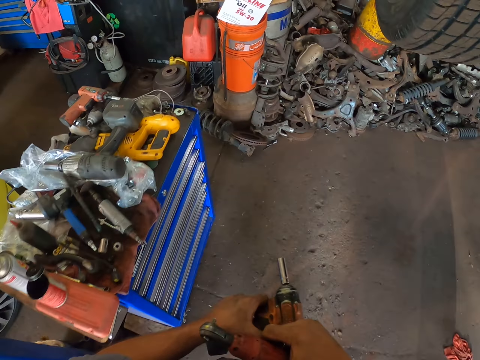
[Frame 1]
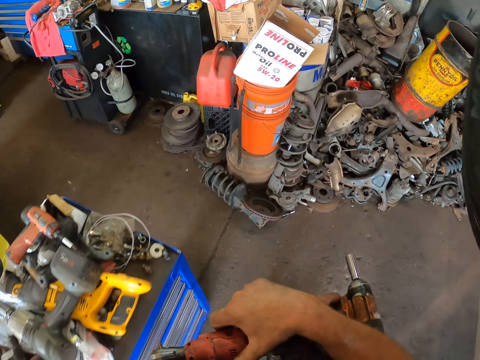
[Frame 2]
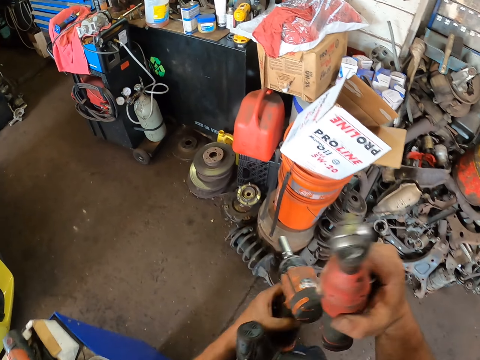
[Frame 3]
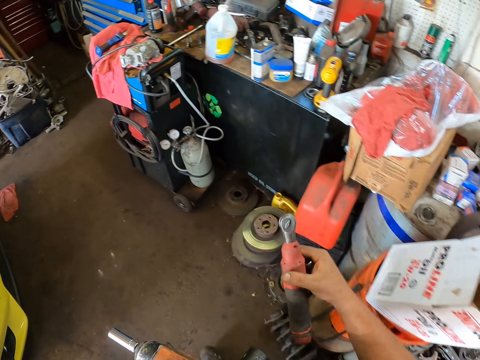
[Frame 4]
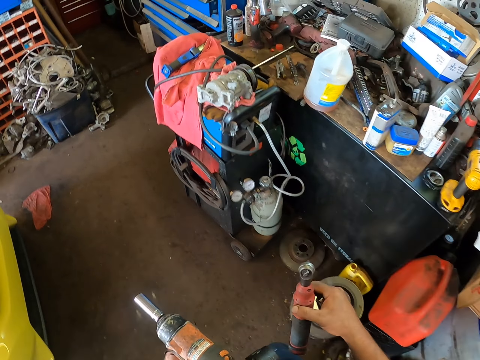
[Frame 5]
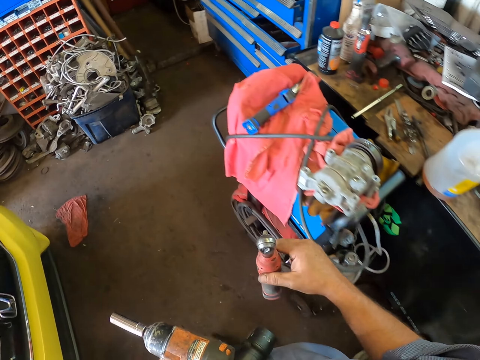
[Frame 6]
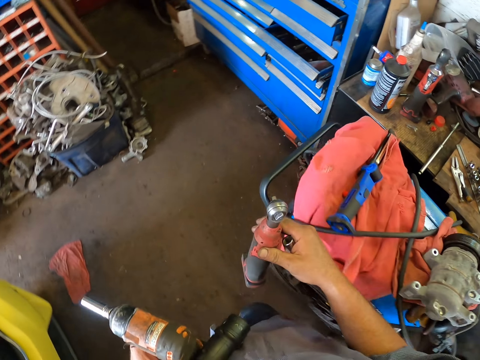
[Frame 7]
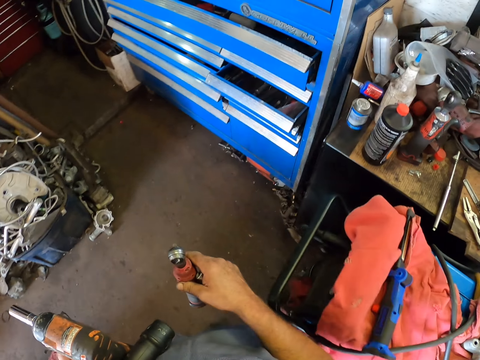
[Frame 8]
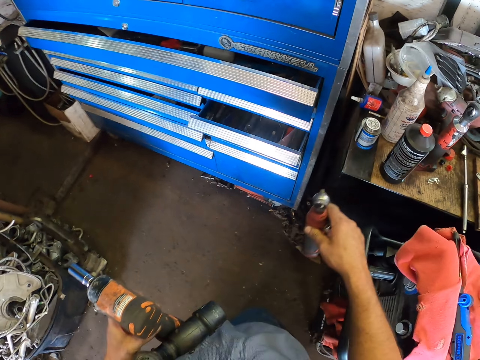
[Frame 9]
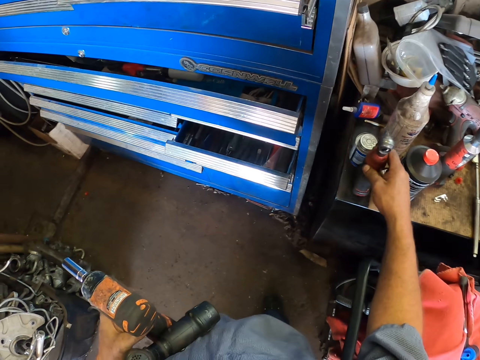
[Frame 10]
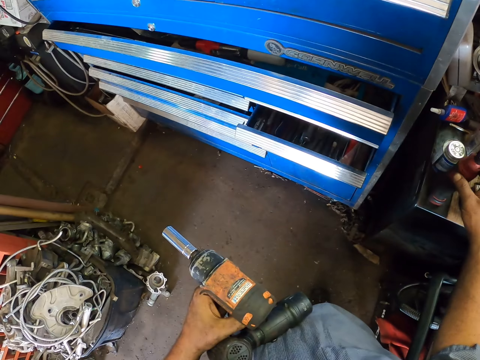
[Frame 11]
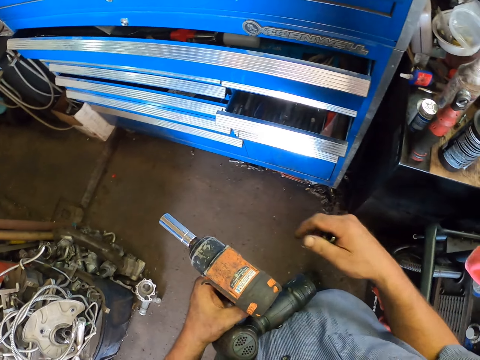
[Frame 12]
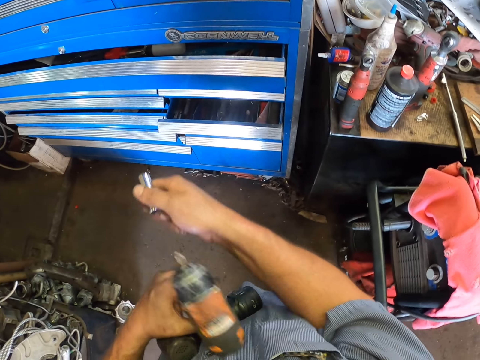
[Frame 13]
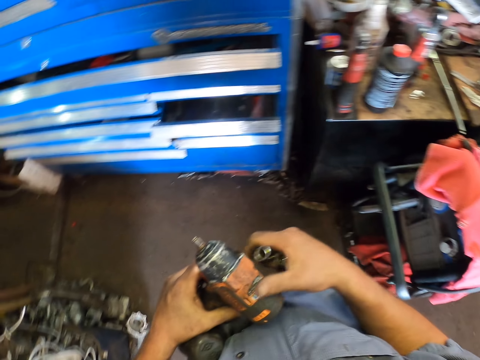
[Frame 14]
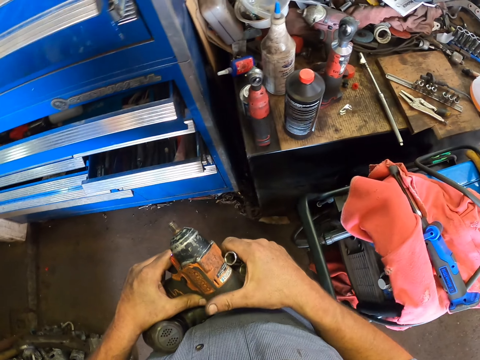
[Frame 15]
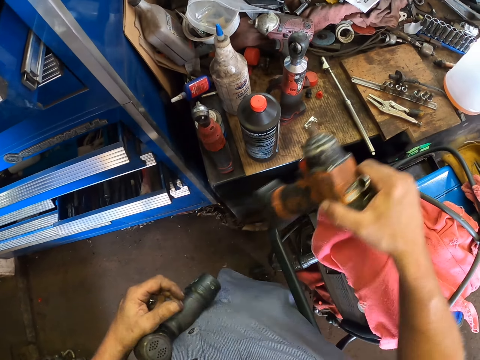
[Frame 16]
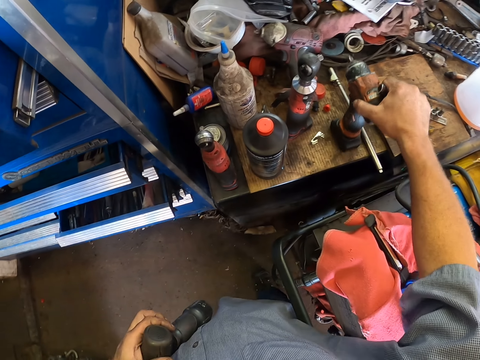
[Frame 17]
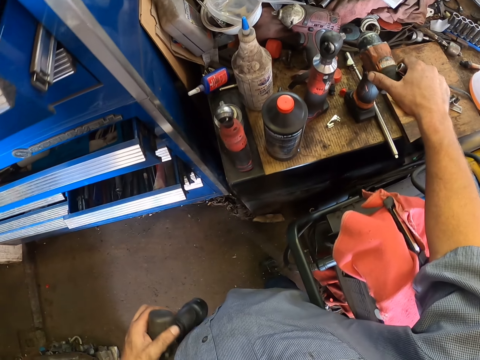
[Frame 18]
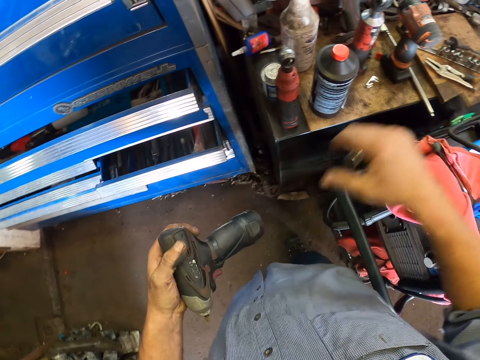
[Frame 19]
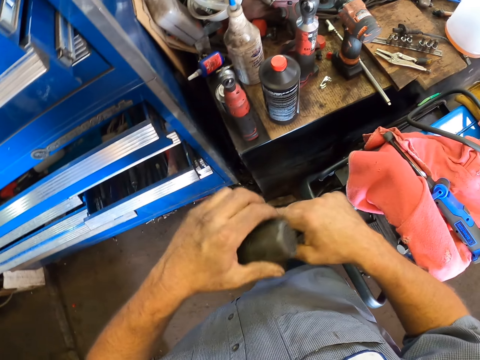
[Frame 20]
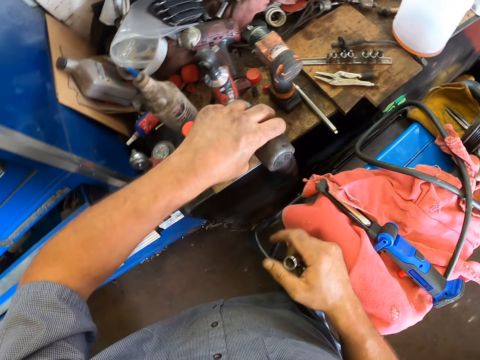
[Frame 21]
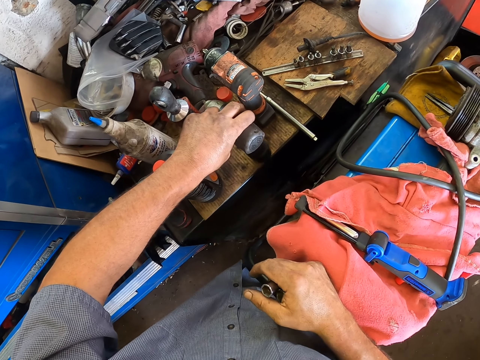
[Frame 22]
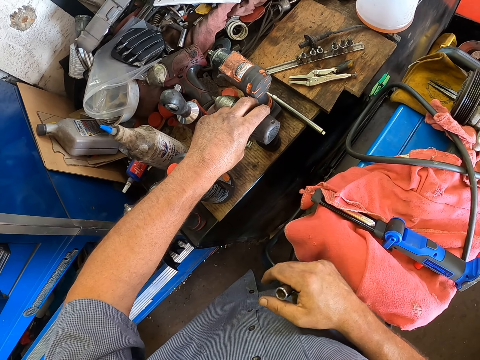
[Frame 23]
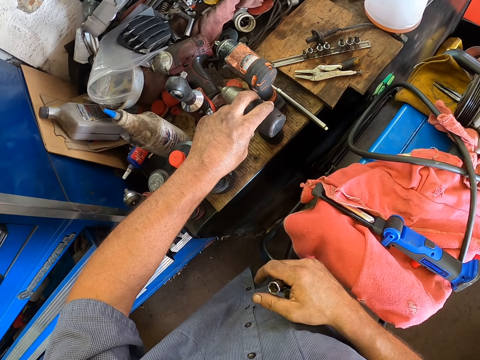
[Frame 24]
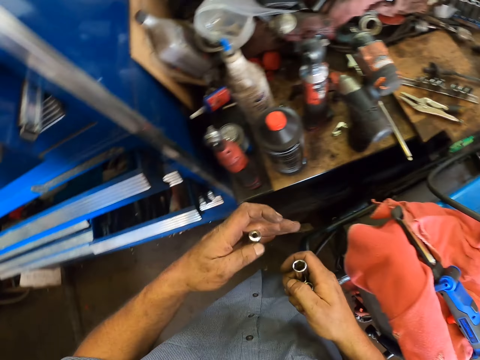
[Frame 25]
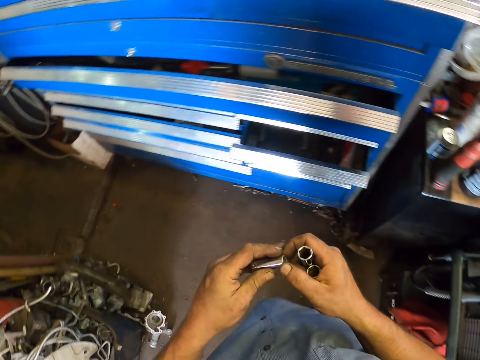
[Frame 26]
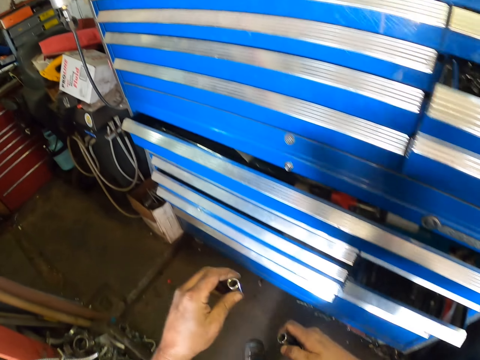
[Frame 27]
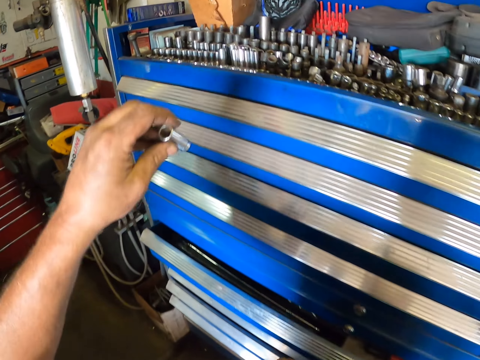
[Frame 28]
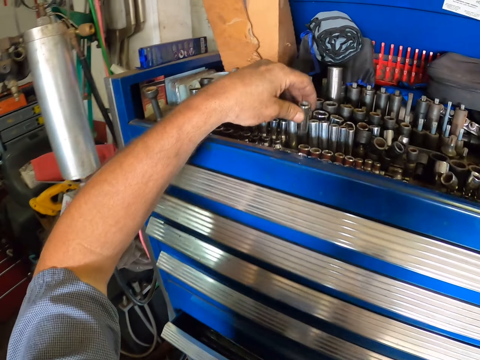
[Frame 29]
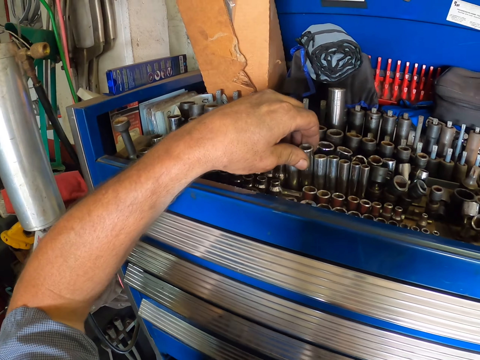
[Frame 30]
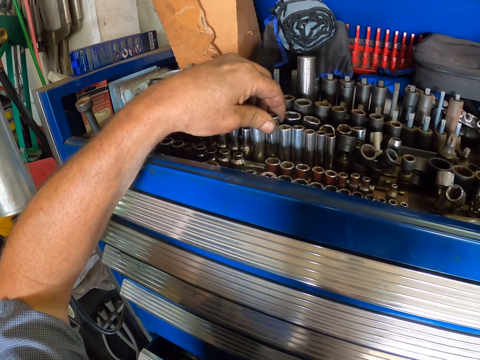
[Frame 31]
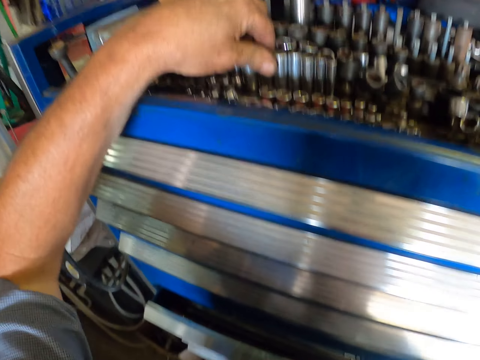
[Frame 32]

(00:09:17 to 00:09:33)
The camera wearer puts the spanner down on the table. They pull the chunk. They put the automatic screwdriver down on the table. They put another automatic screwdriver down on the table. They hold a chunk. They put bolts on something.

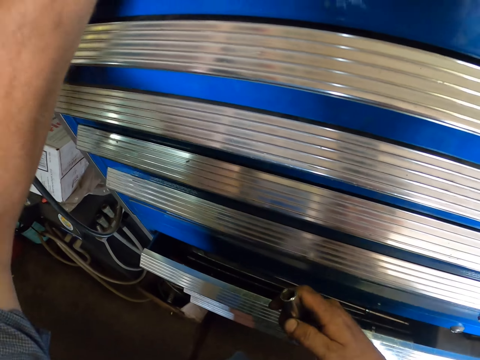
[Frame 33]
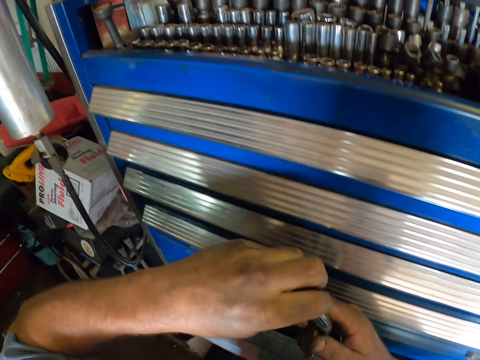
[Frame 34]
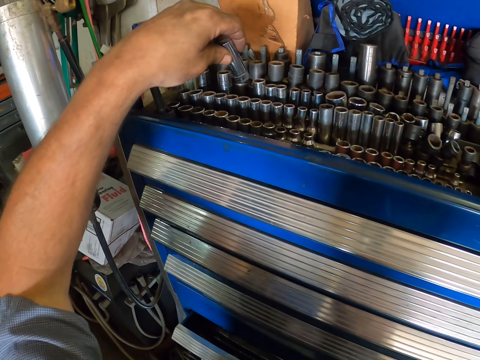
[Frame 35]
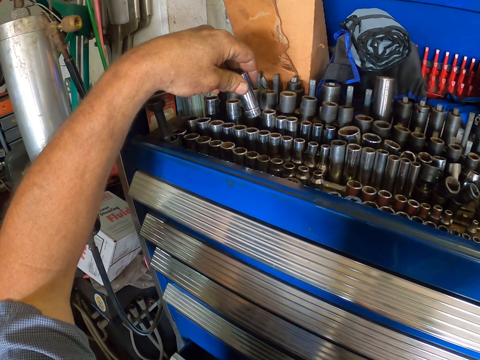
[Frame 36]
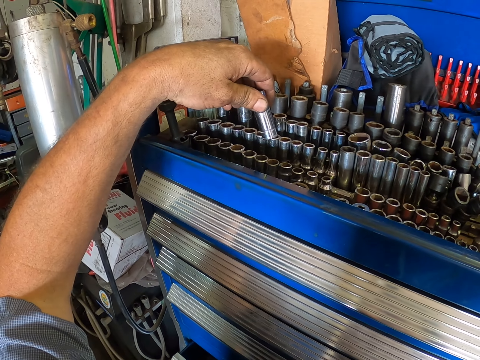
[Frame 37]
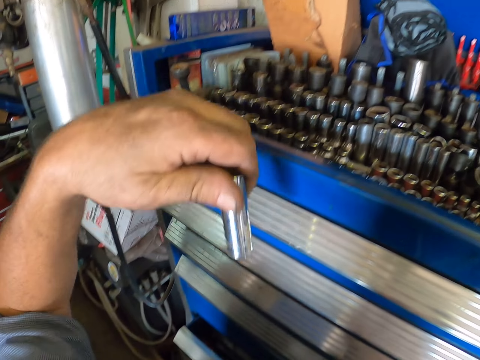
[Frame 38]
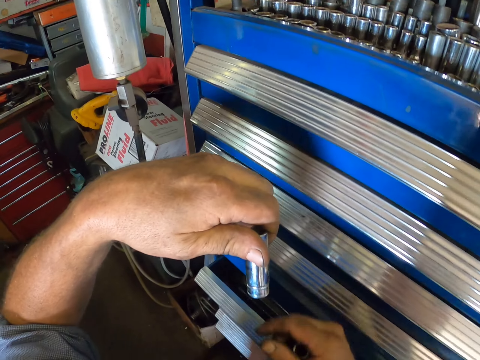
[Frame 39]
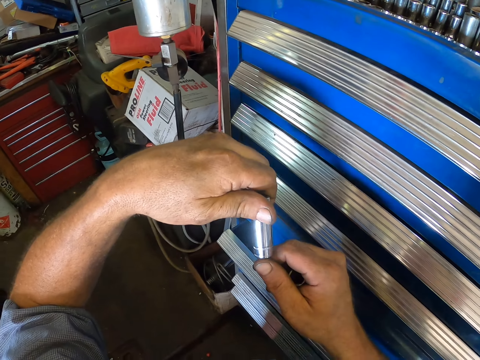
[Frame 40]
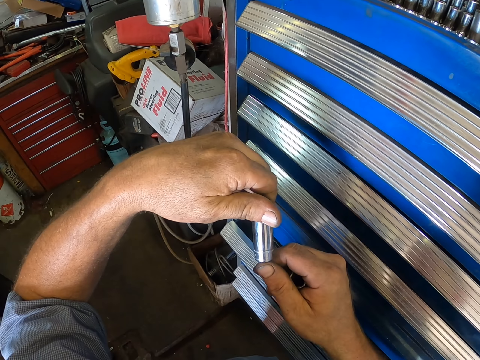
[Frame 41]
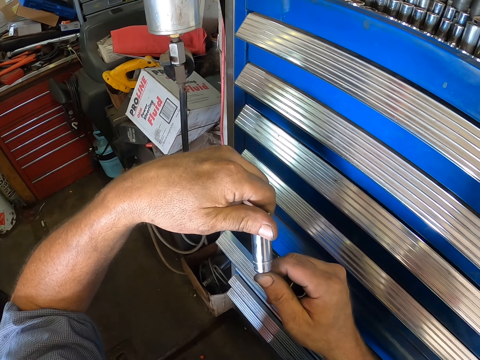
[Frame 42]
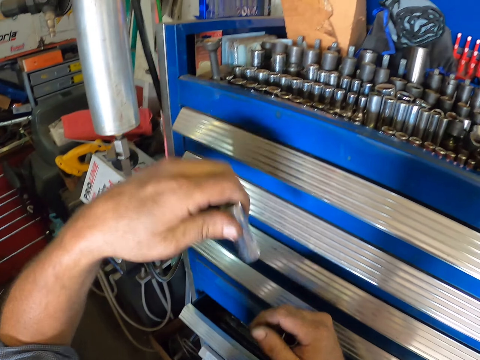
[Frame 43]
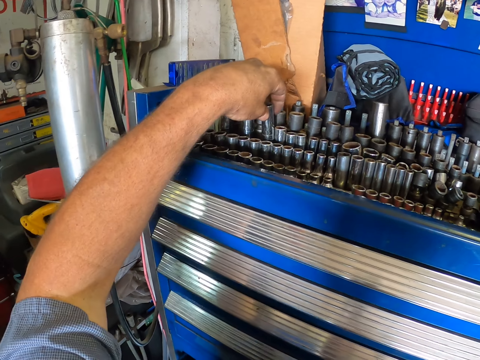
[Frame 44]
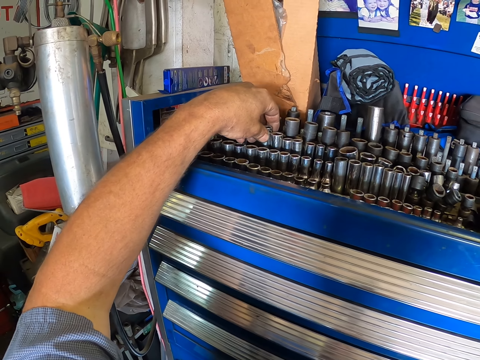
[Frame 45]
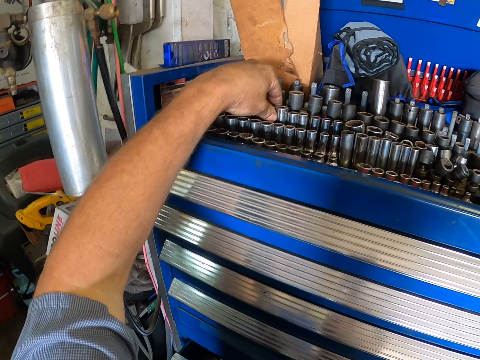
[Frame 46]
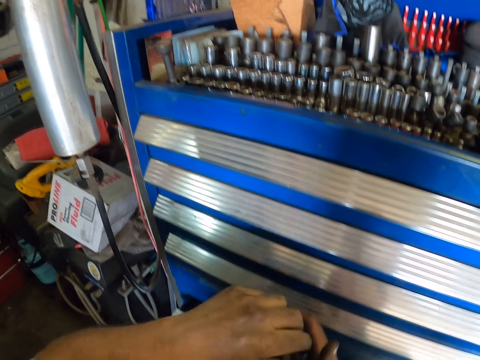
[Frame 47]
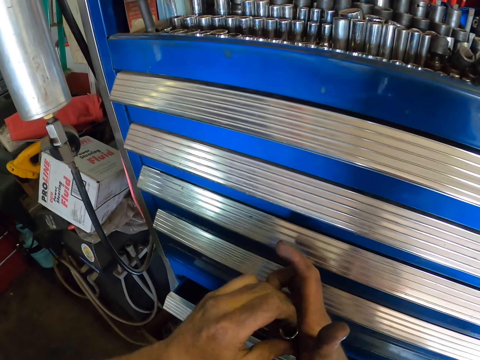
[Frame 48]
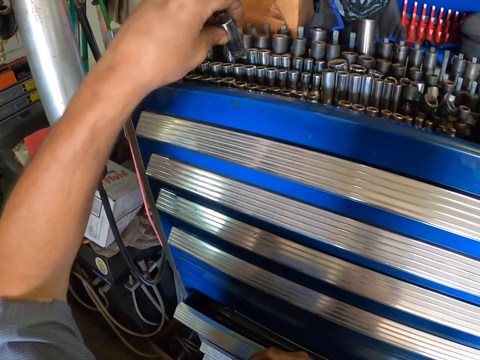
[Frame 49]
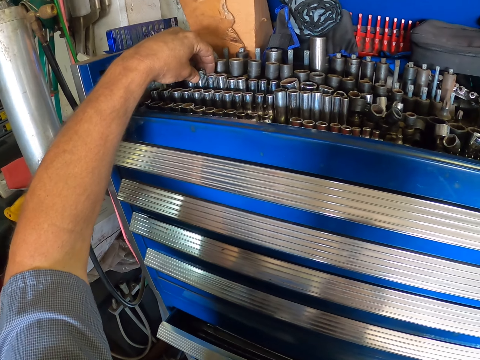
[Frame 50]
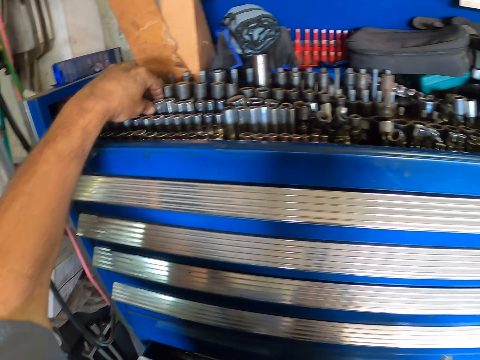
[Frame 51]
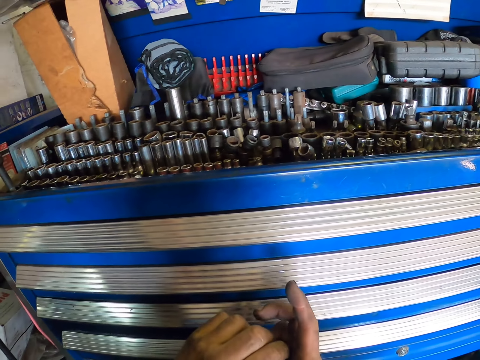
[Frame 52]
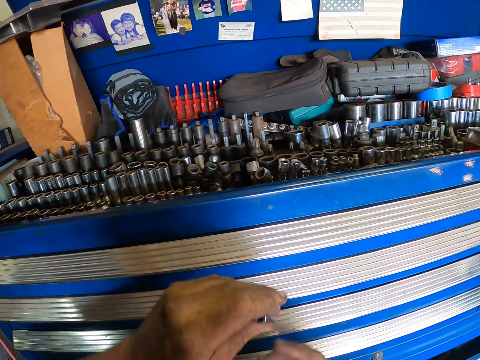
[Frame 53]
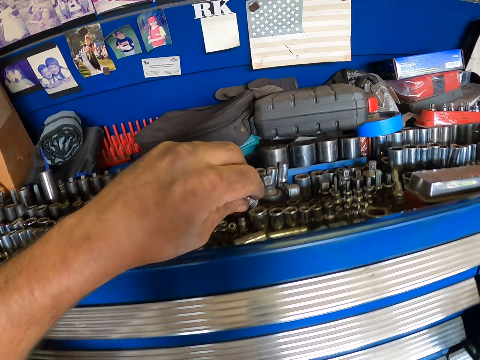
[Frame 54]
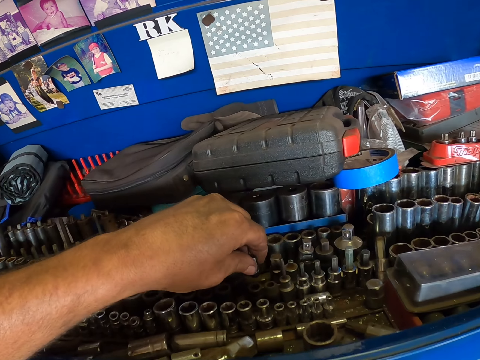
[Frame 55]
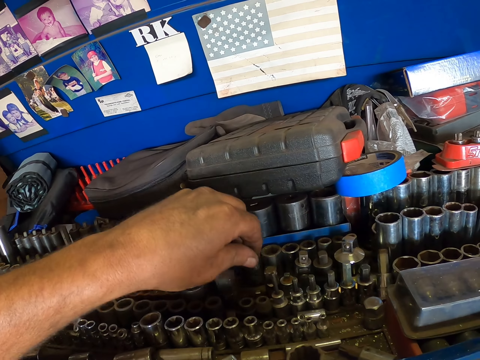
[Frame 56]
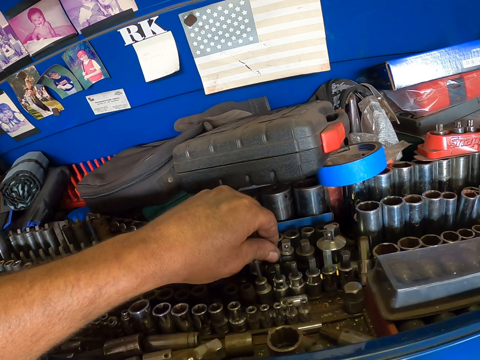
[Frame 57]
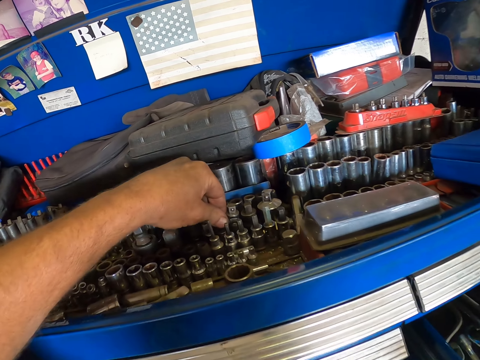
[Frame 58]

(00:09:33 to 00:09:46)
The camera wearer puts the chunk in between other chunks. They look at the chunk. They hold the chunk with both hands. They put the chunk in between other chunks. They pick a chunk from the right hand. They put the chunk in between other chunks. They pick diamond drill bits from the right hand. They put the diamond drill bits in between other diamond drill bits.
